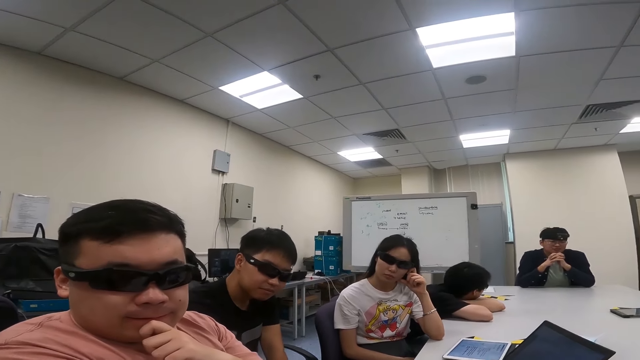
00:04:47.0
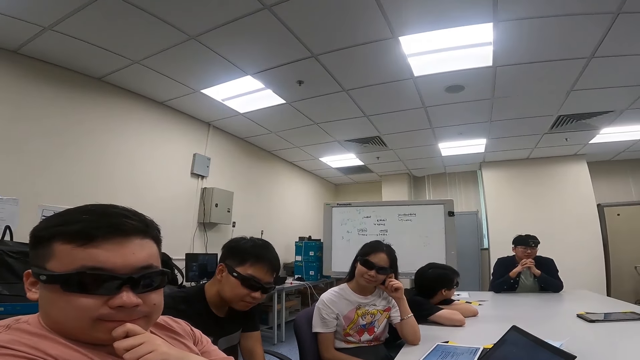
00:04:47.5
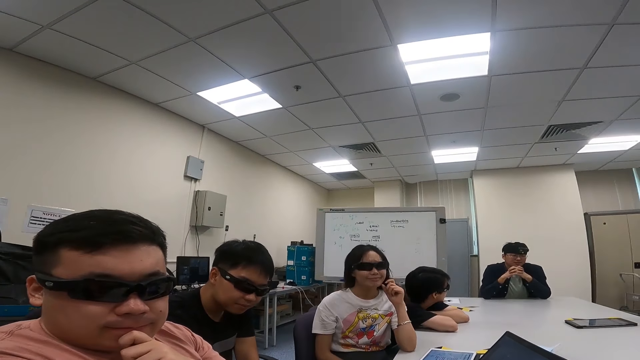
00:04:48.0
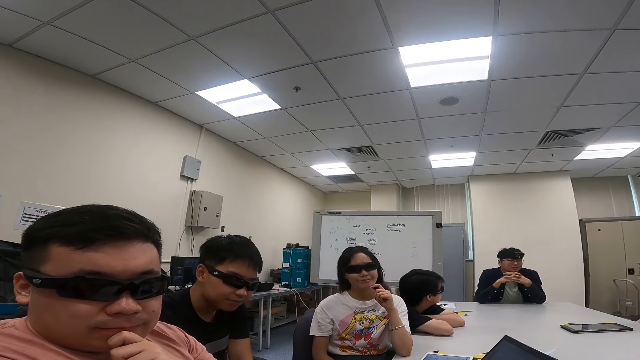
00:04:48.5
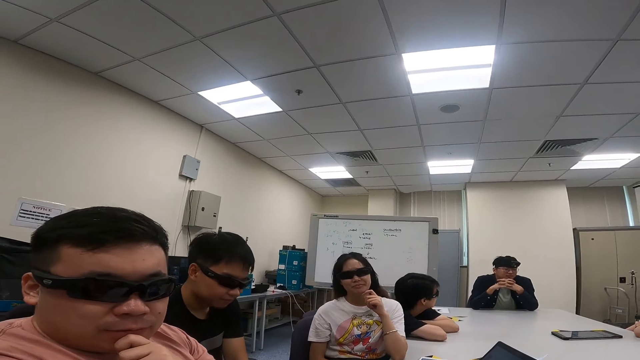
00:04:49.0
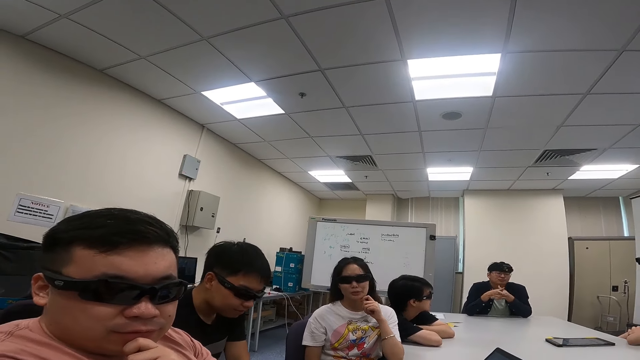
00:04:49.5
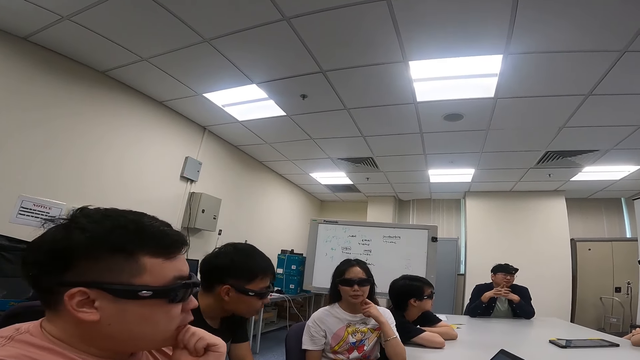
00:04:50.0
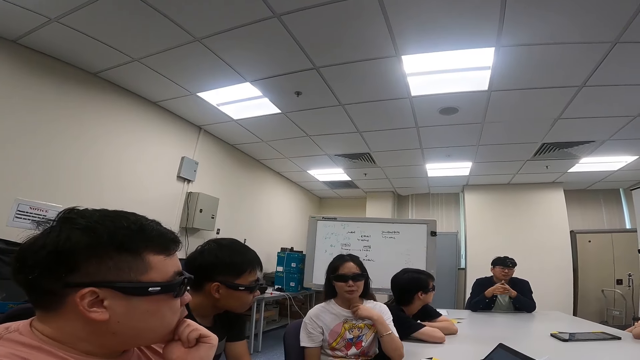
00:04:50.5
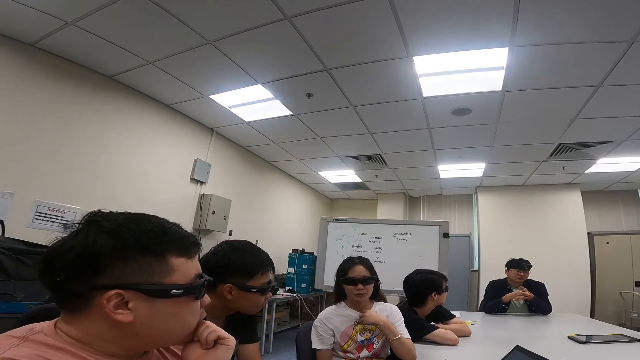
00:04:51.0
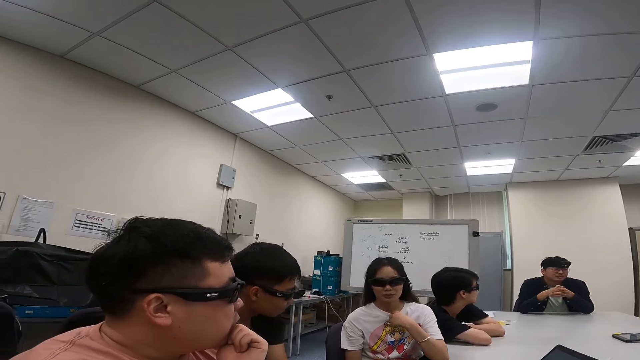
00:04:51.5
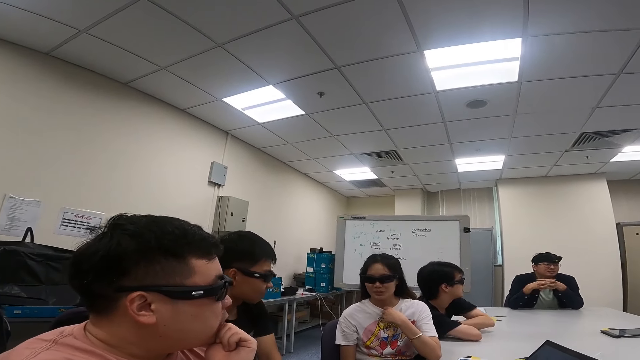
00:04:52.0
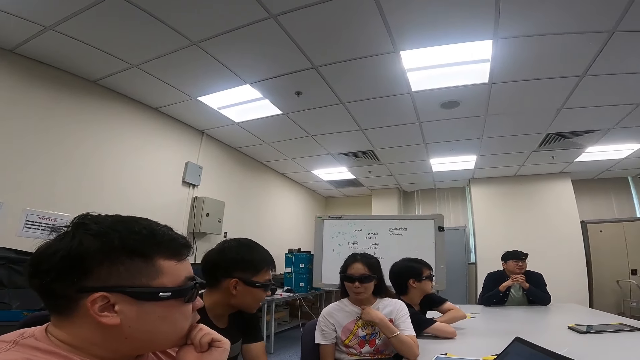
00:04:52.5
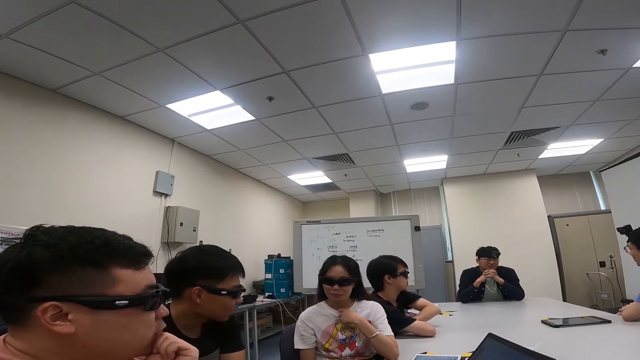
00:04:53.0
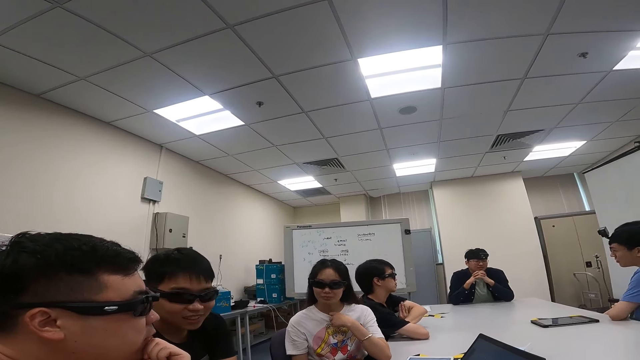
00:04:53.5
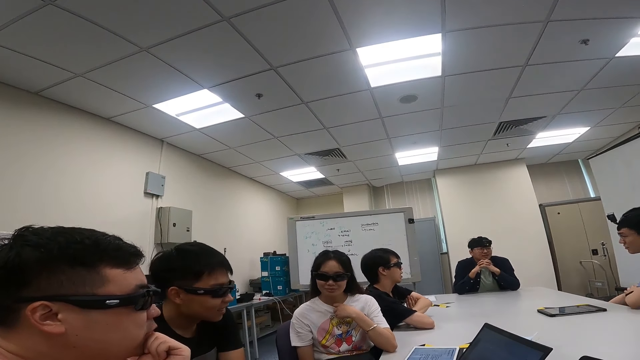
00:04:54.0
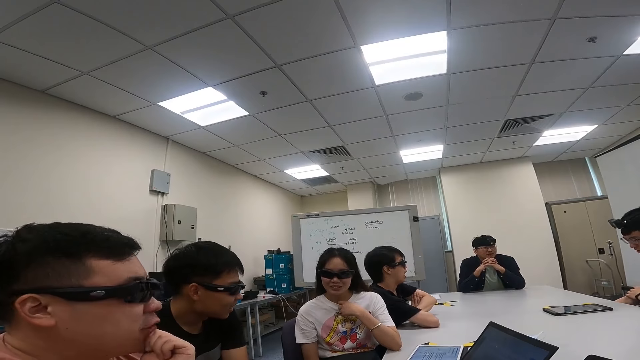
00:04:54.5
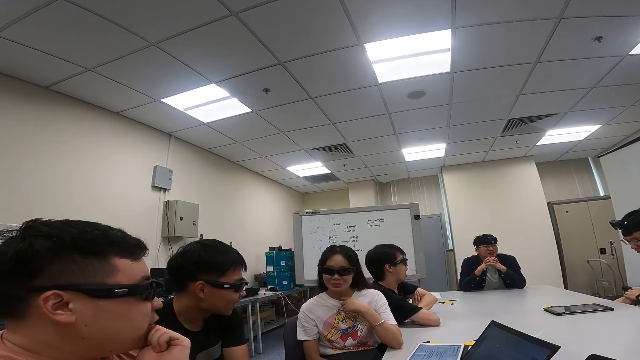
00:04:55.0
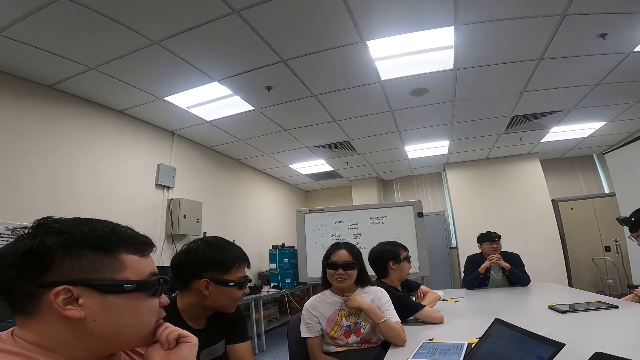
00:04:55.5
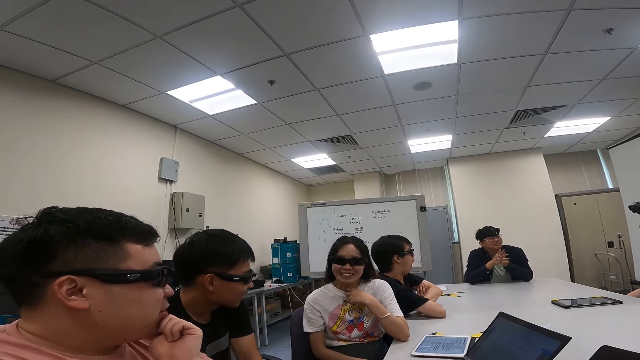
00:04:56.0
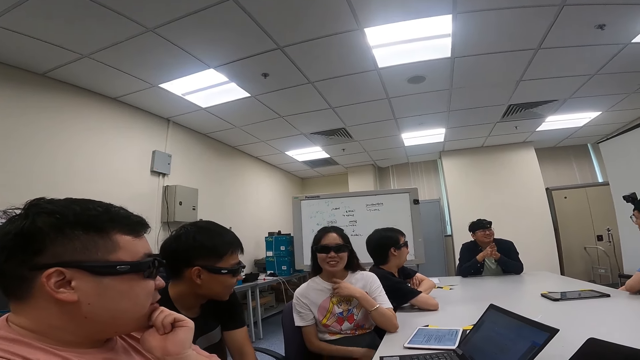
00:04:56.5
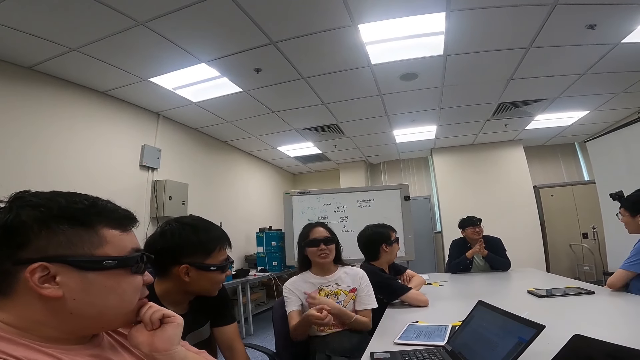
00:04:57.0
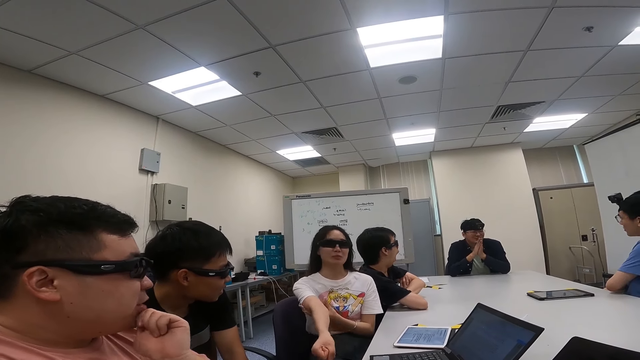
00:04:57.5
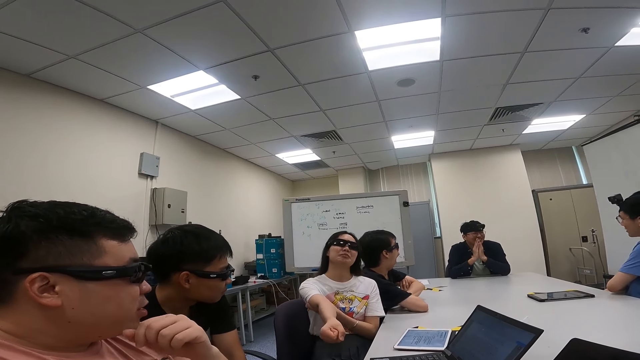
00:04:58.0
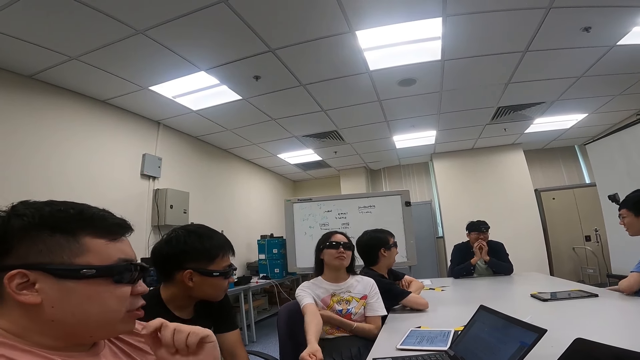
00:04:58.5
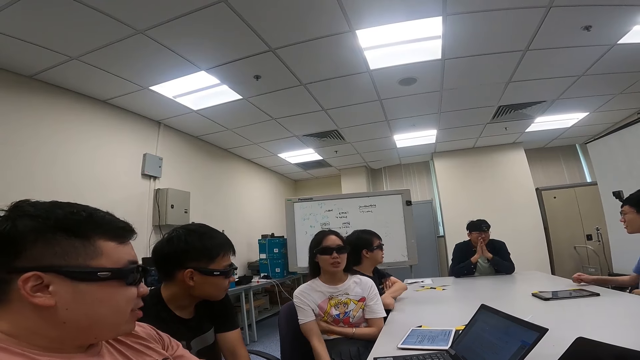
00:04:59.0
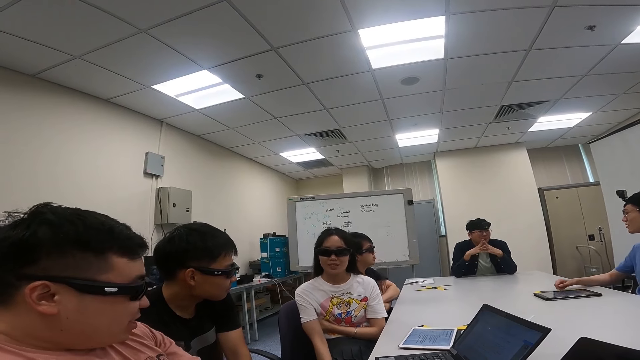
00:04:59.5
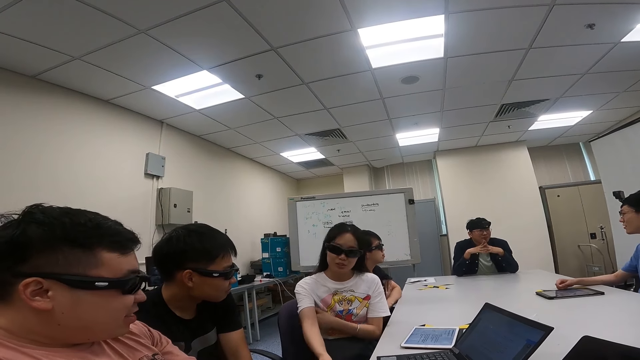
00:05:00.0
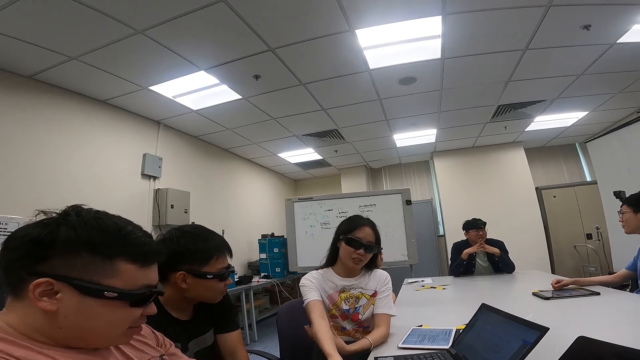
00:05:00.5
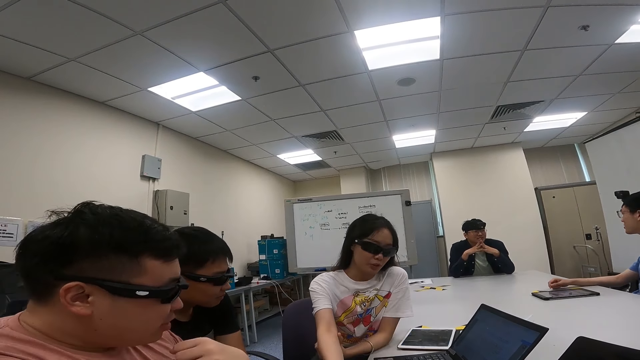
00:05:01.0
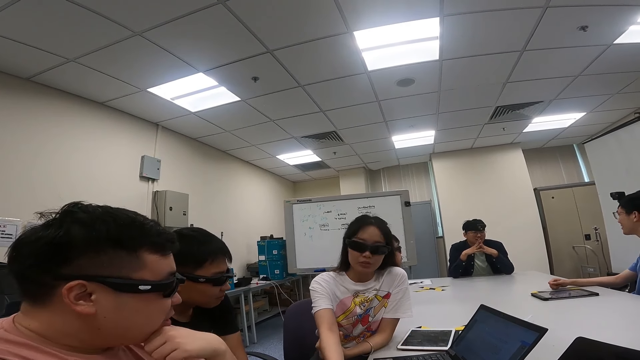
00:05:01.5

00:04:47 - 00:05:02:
A man nods his head. Another woman touches her chin. The woman smiles at the camera wearer. She stretches her right arm as they converse with the camera wearer.

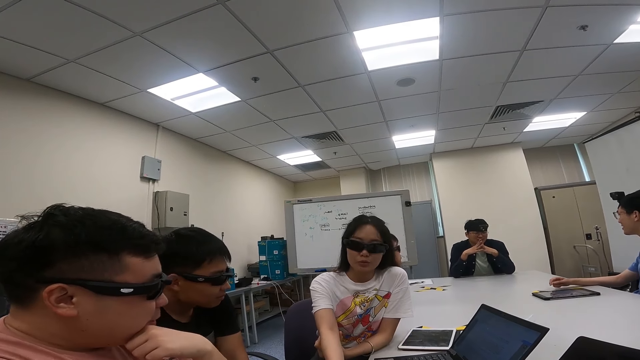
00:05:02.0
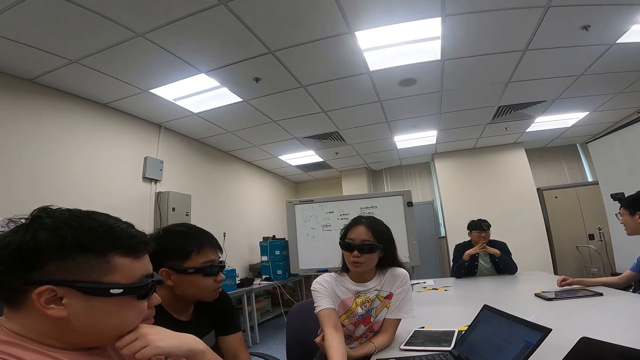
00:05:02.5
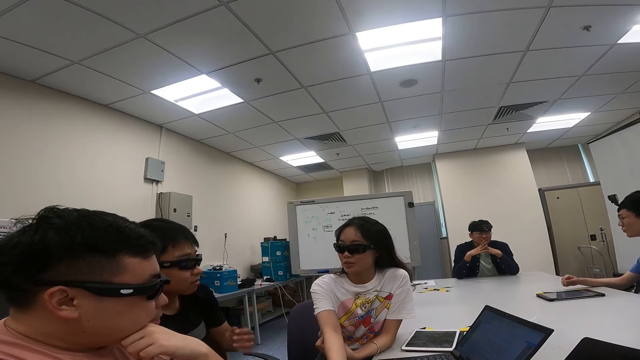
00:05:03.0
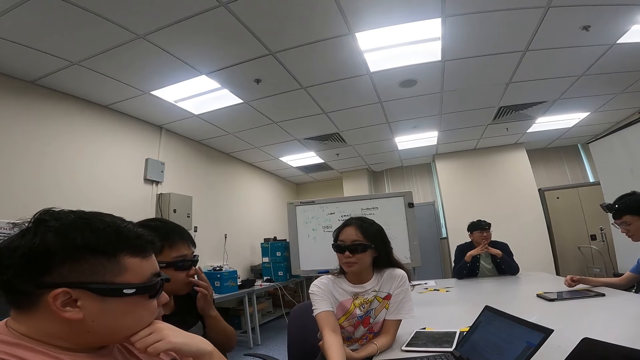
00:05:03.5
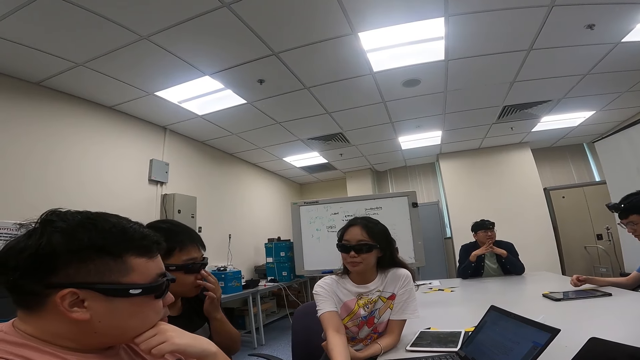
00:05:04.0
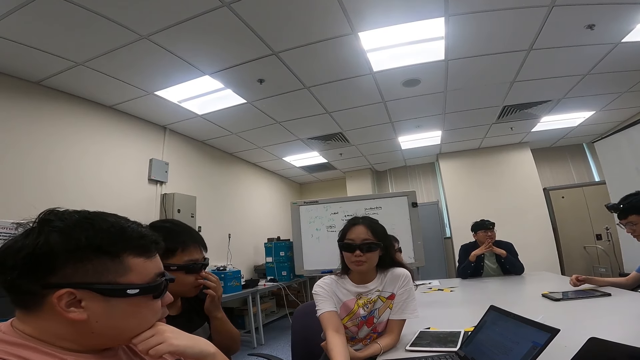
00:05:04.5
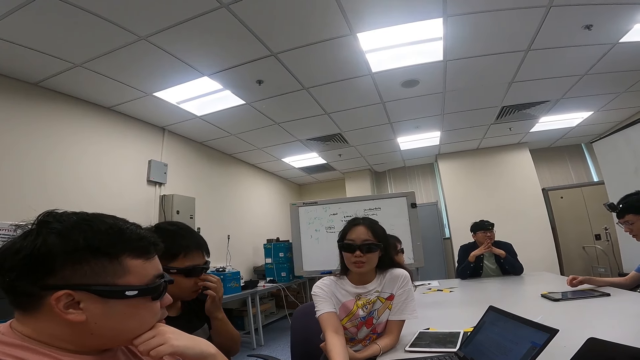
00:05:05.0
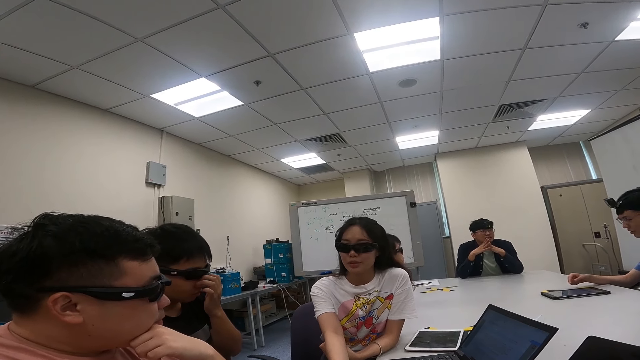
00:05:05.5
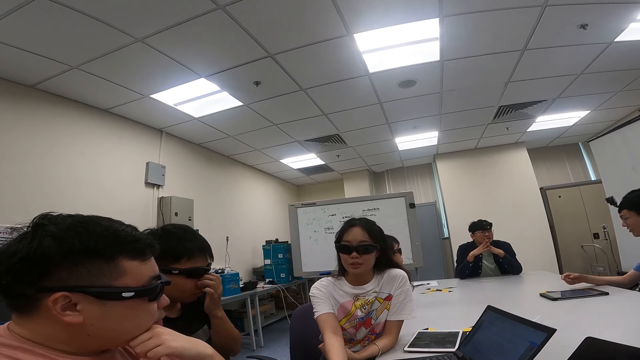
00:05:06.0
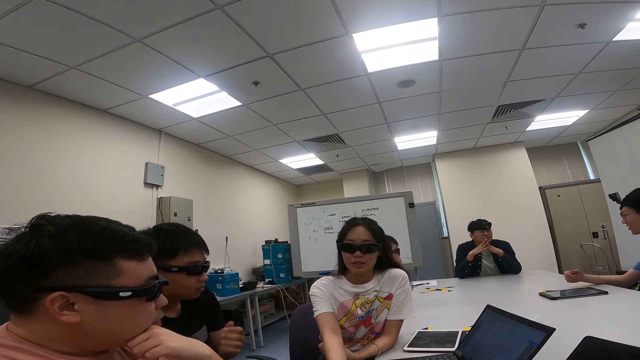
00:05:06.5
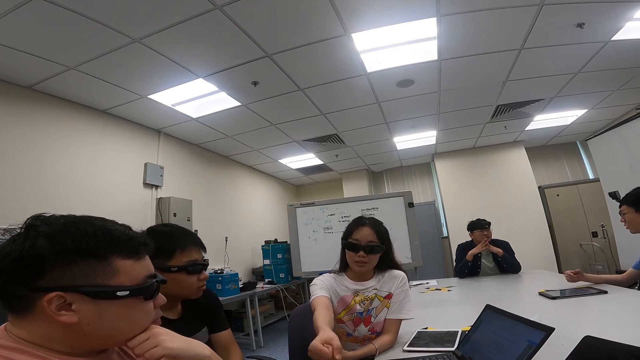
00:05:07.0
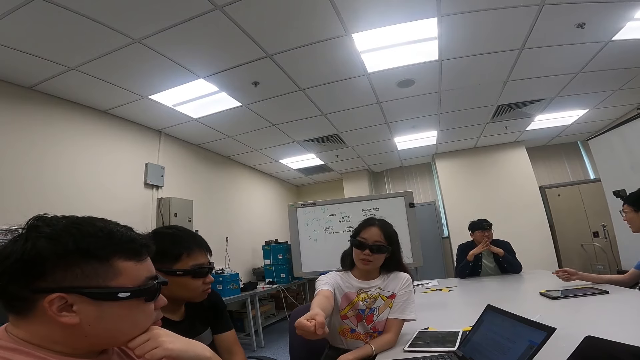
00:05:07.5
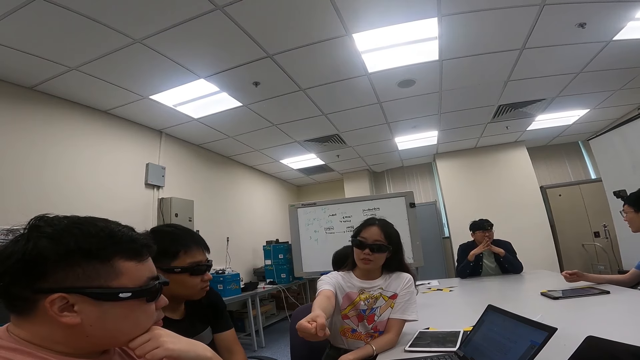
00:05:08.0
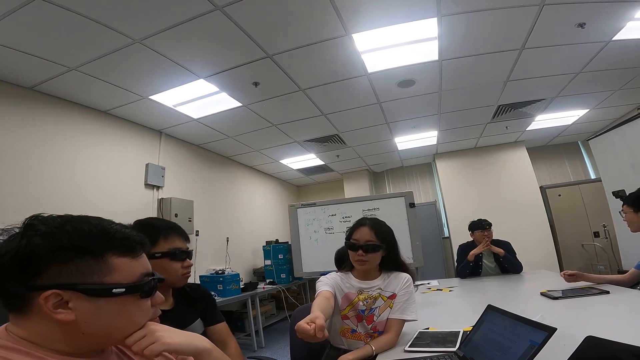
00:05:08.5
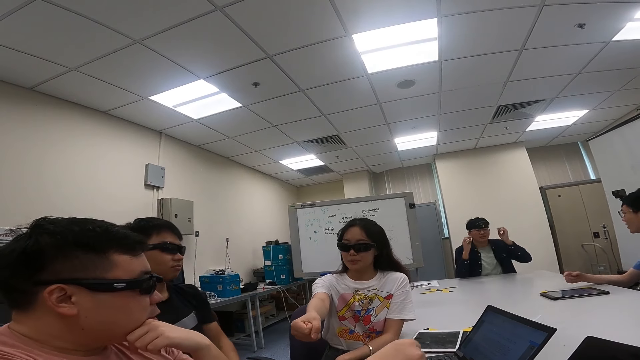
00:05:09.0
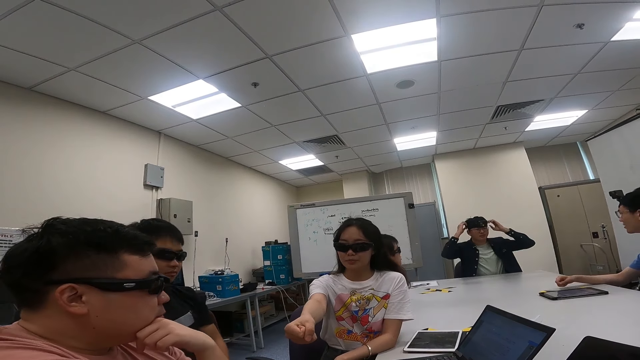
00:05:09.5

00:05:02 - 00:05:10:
A woman talks to a man and another man.
